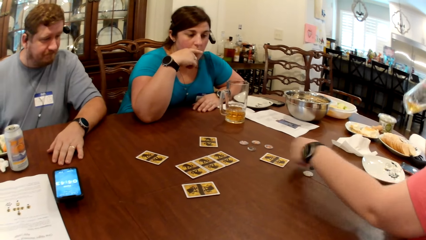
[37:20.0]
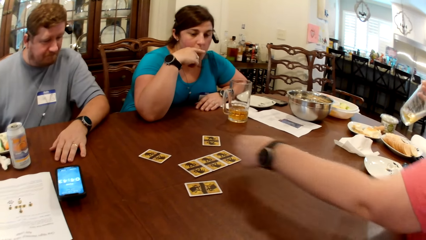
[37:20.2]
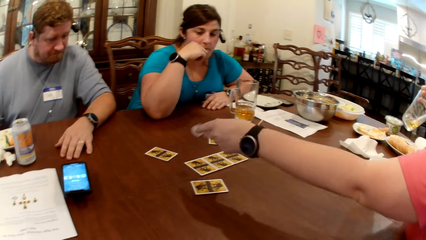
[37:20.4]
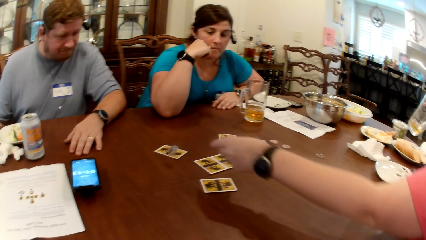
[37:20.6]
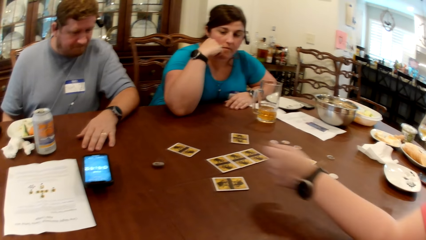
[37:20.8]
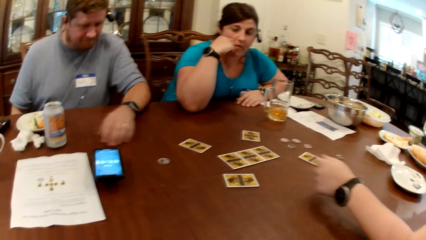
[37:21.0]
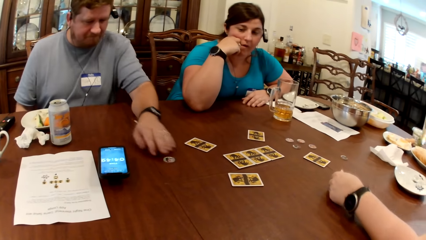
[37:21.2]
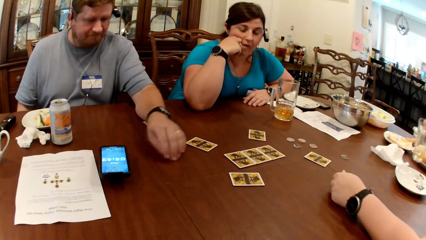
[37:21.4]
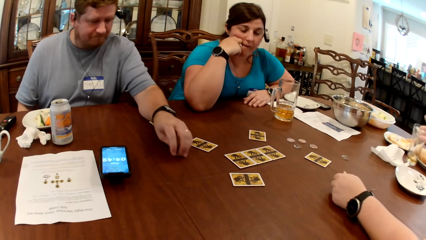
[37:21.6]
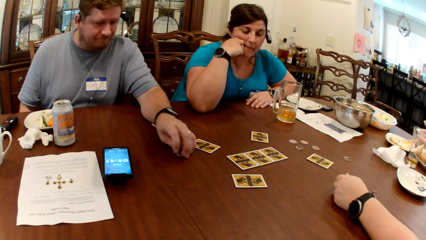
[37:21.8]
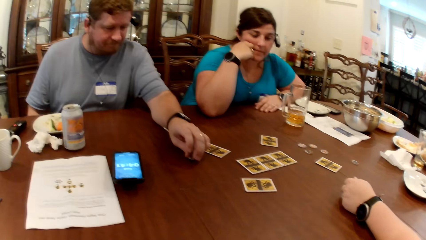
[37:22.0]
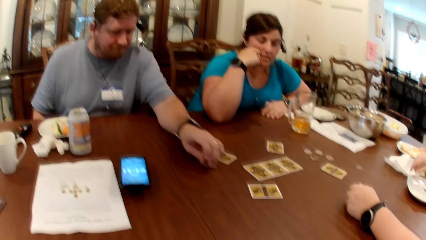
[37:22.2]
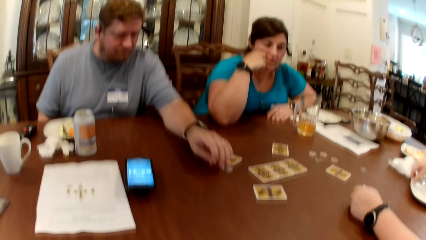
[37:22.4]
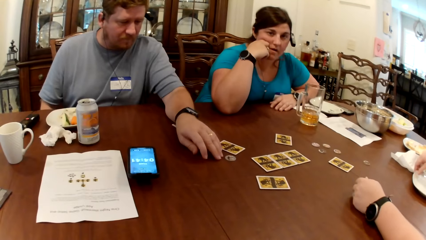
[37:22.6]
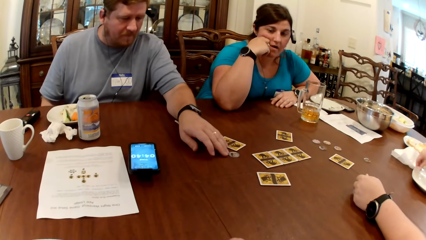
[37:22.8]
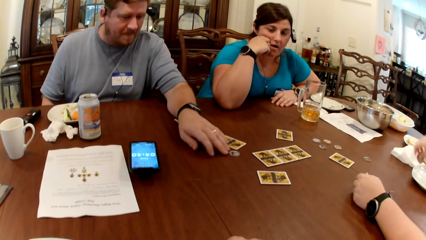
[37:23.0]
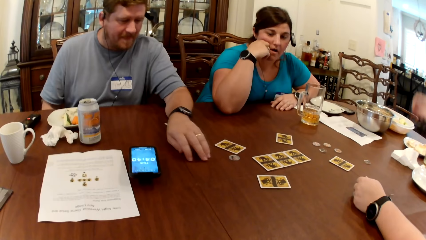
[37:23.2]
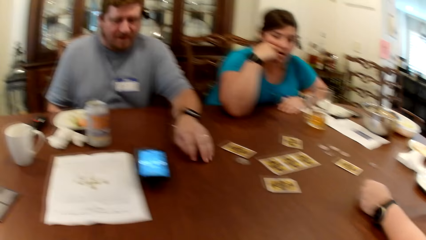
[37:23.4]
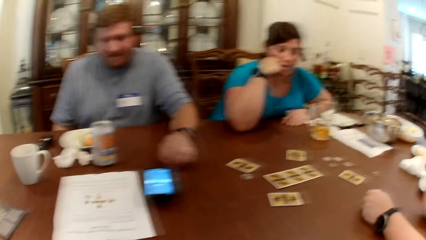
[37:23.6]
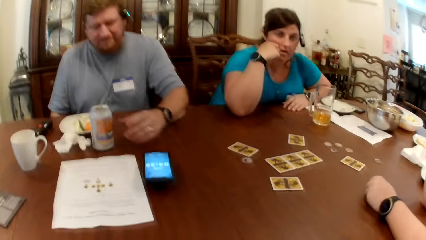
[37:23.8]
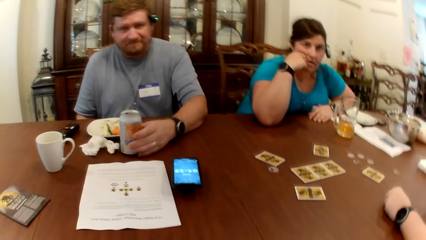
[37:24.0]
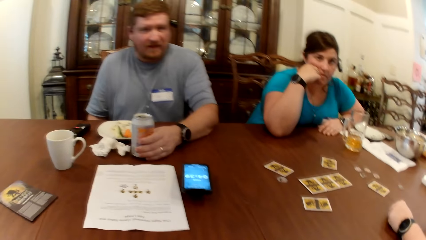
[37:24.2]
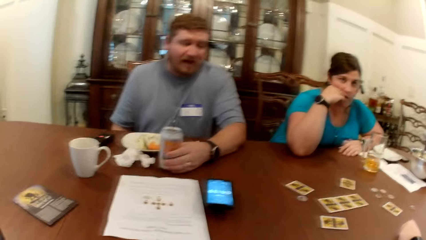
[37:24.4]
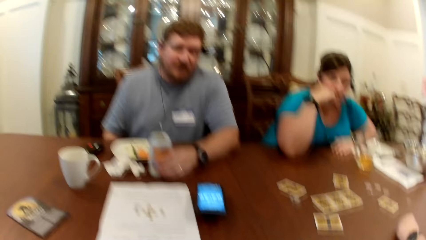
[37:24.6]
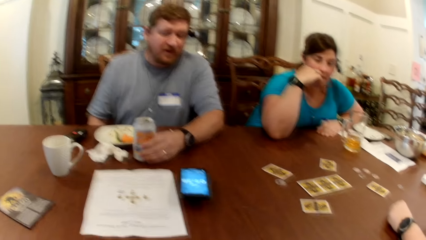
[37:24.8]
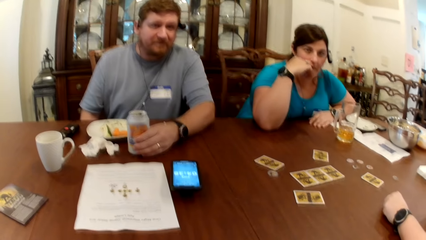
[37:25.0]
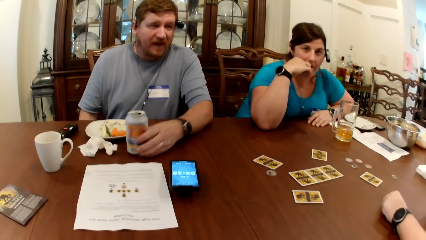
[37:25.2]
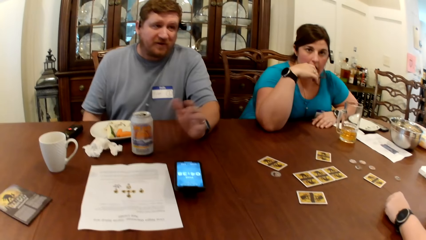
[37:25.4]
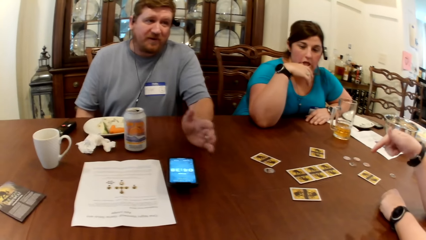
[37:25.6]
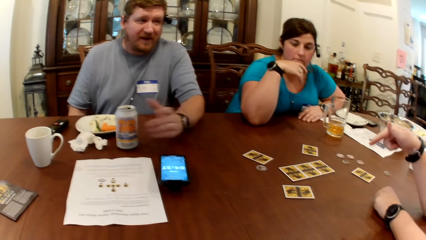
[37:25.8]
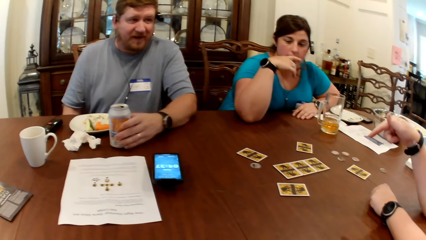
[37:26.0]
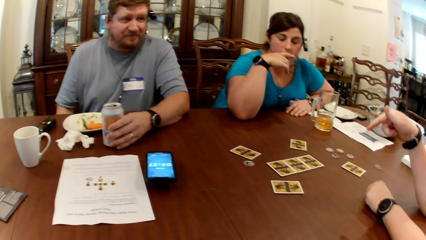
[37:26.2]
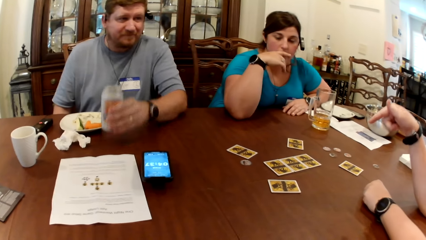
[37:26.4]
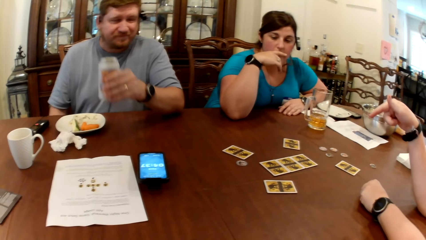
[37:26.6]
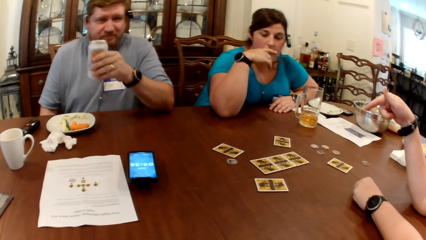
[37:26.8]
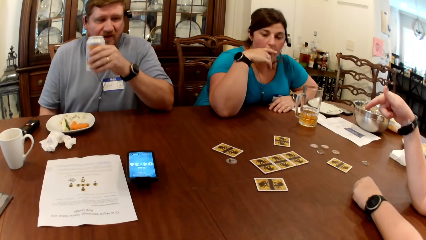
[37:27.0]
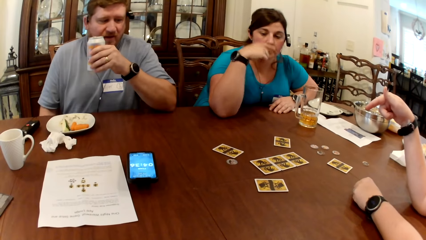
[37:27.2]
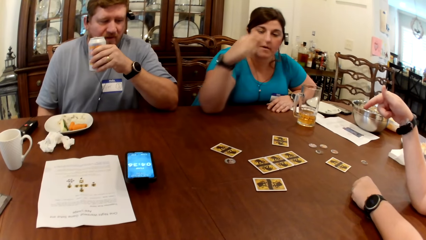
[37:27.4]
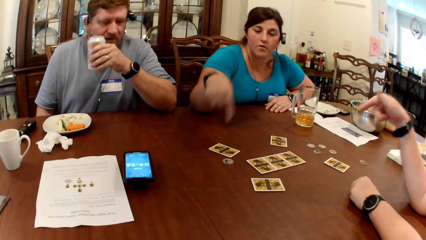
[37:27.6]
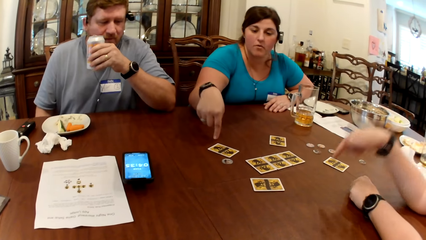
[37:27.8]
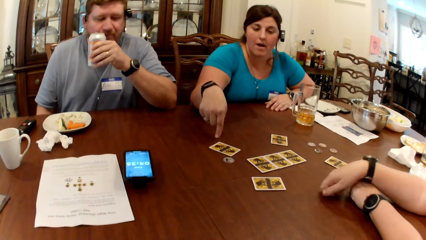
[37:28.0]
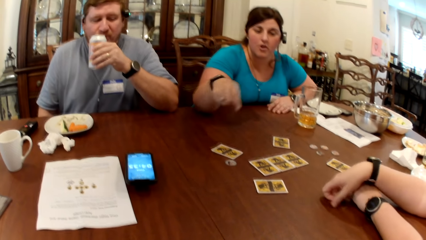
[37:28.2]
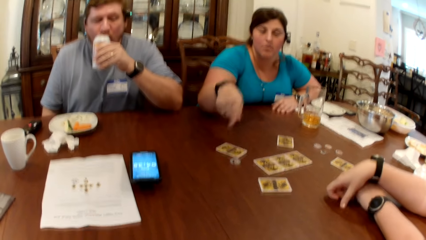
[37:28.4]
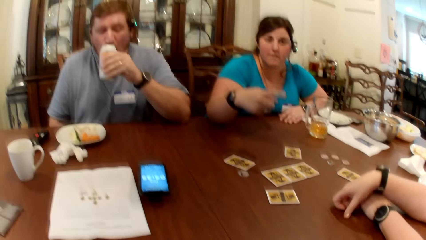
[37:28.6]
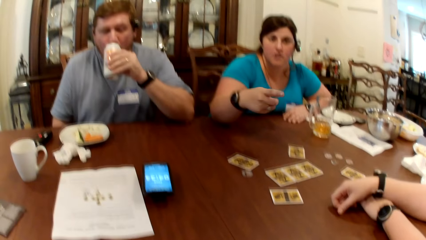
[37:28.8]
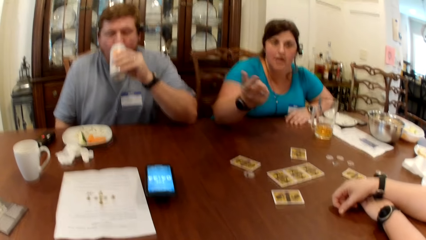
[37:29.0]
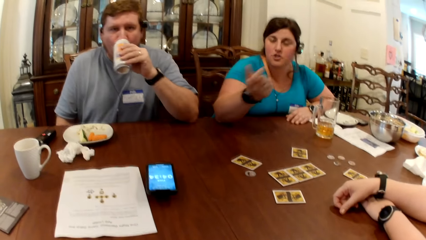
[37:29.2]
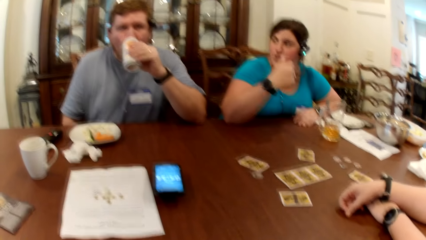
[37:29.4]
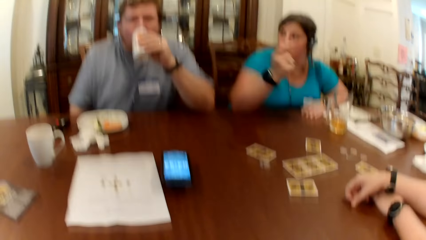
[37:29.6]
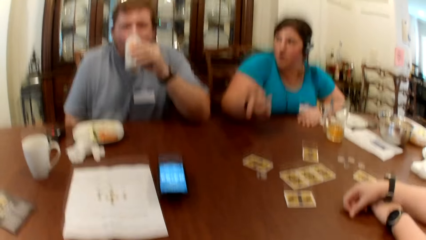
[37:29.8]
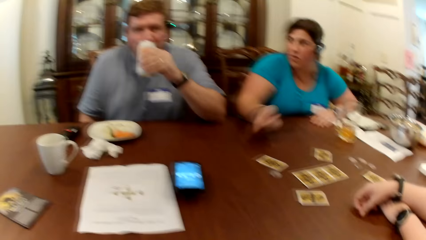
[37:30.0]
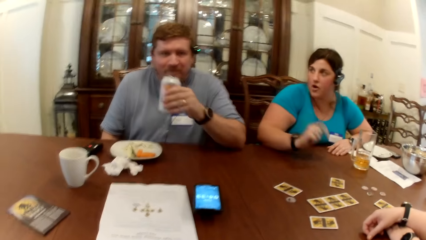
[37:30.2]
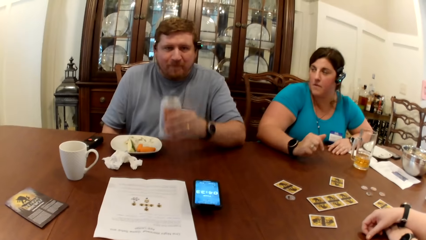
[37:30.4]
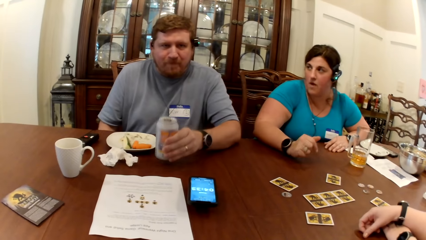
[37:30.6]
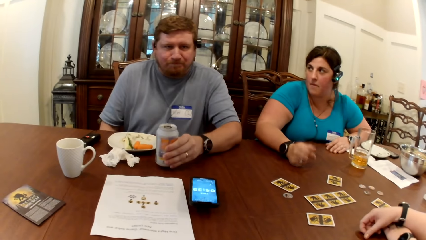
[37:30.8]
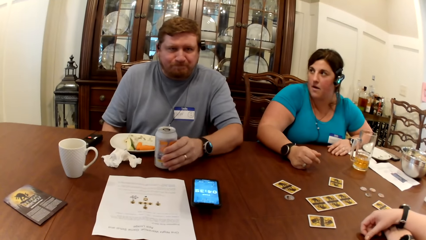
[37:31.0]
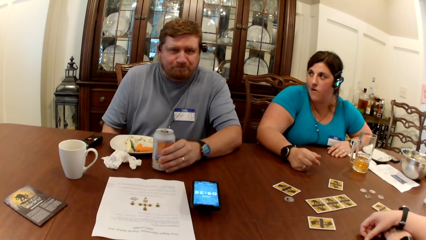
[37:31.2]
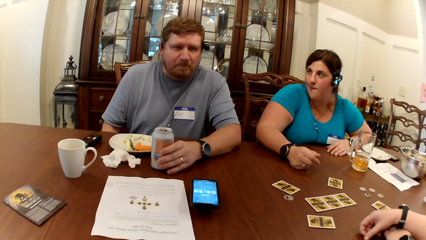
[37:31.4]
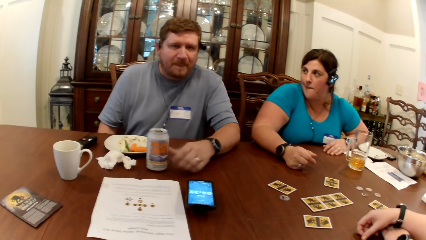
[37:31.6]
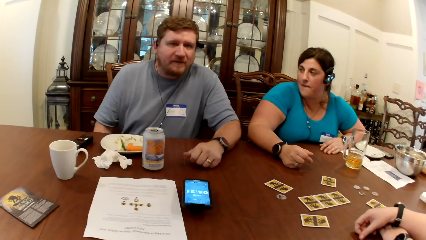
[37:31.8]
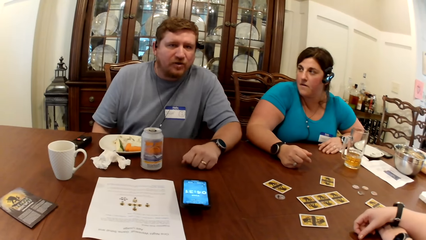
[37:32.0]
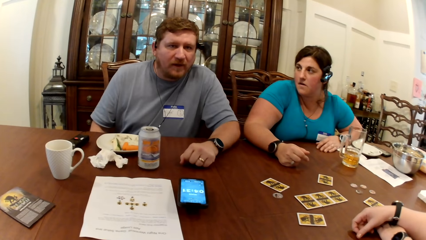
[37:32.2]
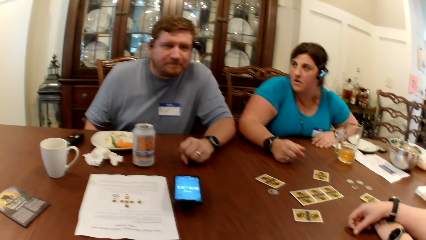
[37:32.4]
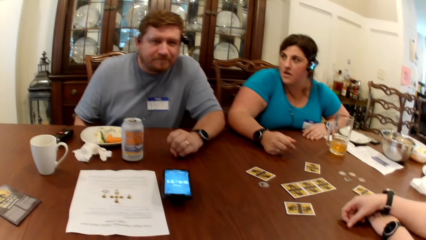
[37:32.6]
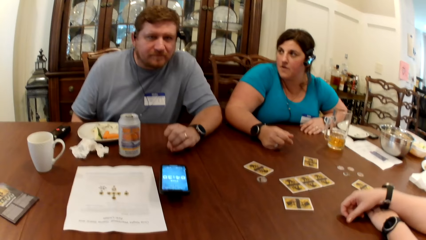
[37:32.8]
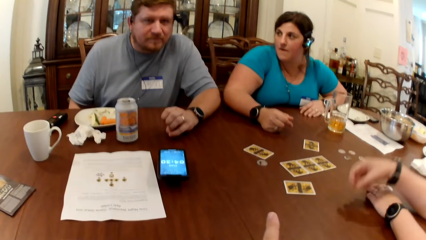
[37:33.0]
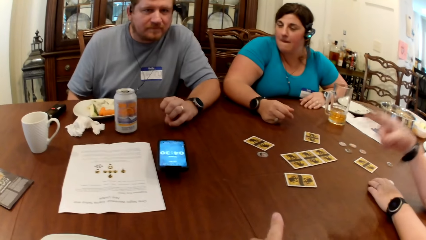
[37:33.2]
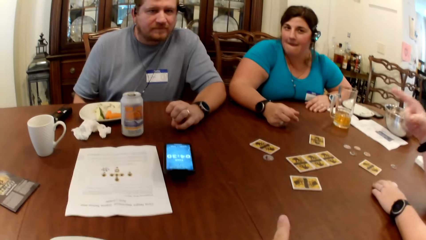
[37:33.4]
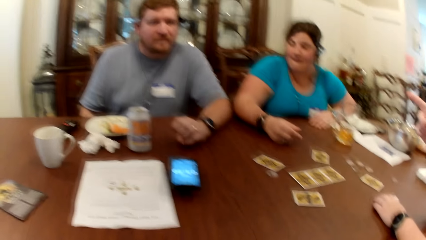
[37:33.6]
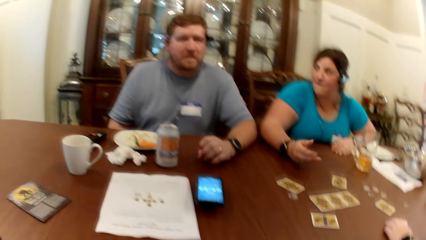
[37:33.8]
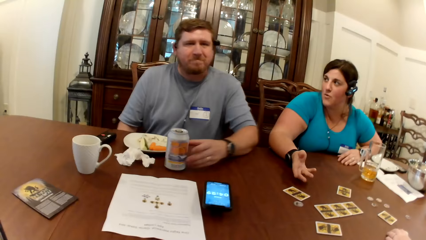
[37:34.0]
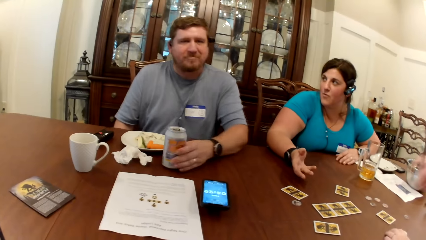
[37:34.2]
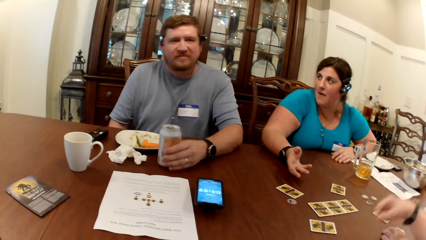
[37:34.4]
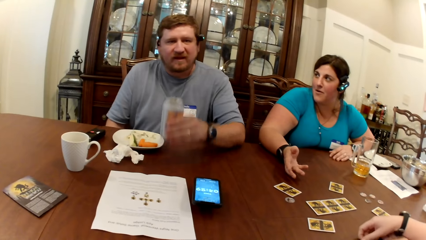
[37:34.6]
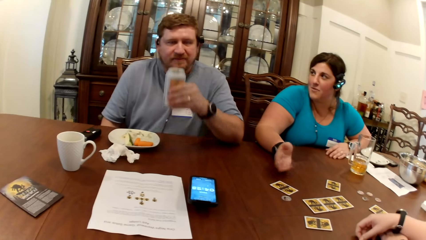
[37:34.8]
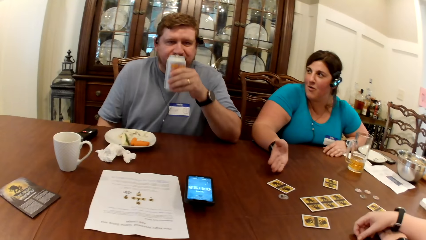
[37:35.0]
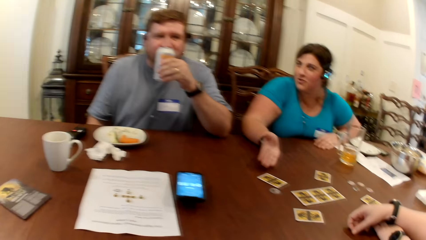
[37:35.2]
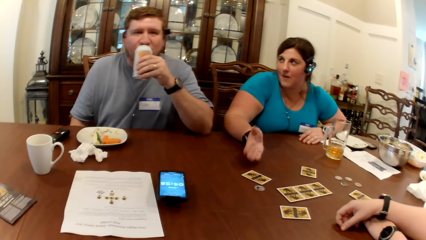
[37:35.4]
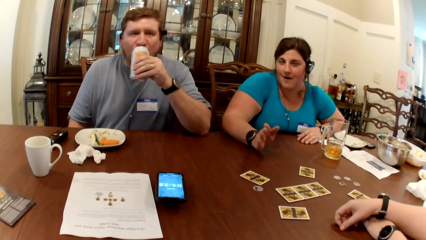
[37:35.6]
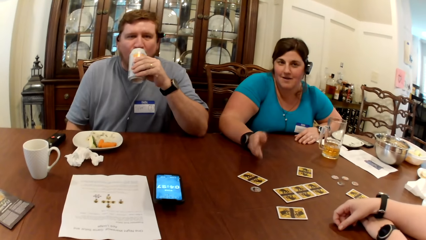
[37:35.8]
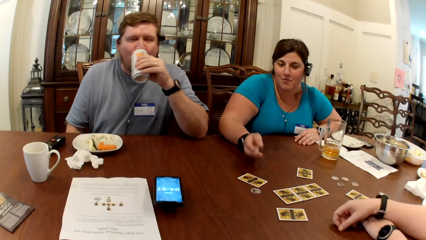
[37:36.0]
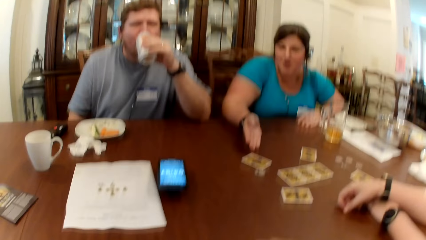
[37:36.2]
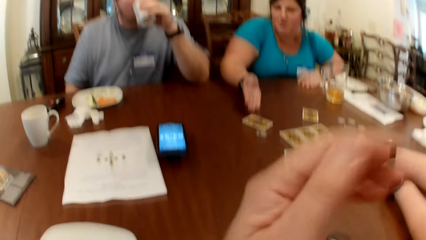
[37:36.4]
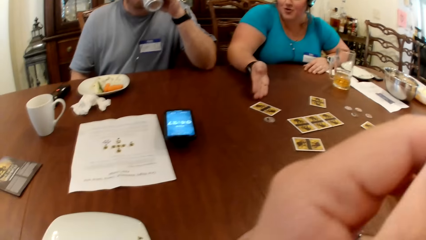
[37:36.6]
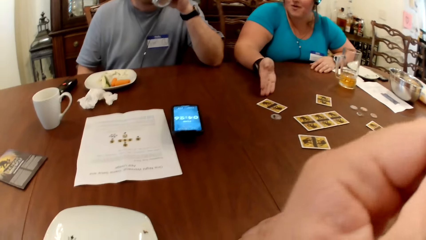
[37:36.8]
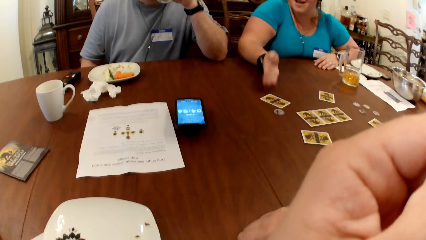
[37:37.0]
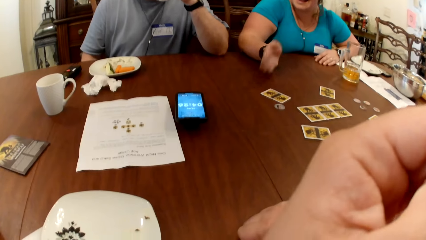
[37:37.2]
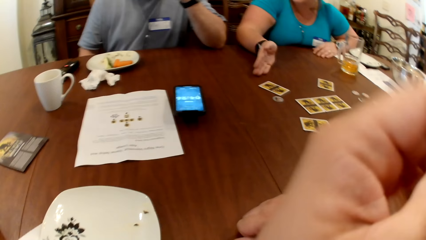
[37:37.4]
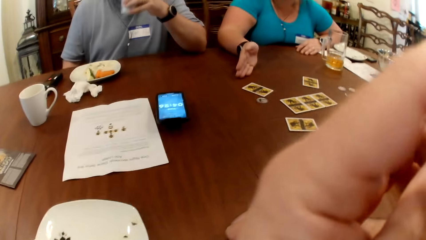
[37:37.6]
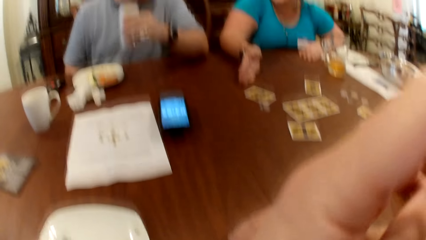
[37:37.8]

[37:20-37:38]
A woman drops the chip in her right hand on the table. A man adjusts the chip on the table with his left hand. The camera wearer interacts with the man. The man holds the can of drink on the table with his left hand. The man interacts with the camera wearer. The woman interacts with the man. The man picks up the can of drink from the table with his left hand. Another woman interacts with the man. The man drinks from the can in his left hand. The camera wearer interacts with the man. The man drops the can in his left hand on the table. The man interacts with the camera wearer. The man picks up the can of drink from the table with his left hand. The other woman talks. The man drinks from the can in his left hand. The camera wearer touches his face with his left hand.
